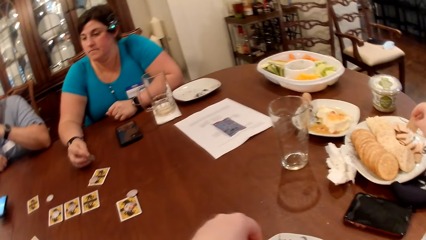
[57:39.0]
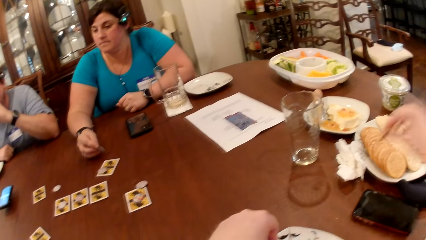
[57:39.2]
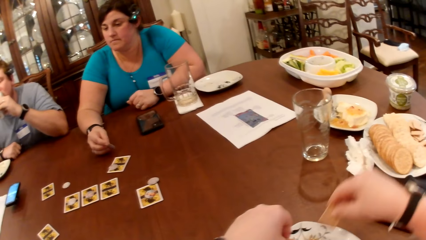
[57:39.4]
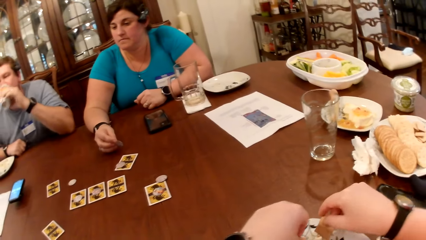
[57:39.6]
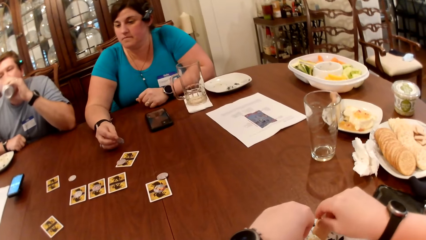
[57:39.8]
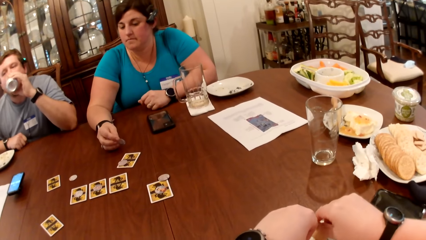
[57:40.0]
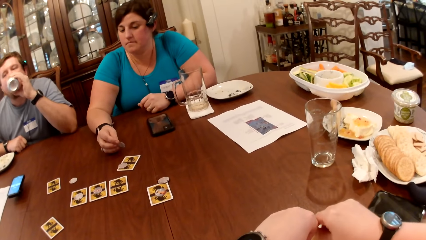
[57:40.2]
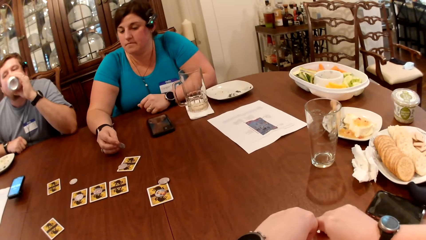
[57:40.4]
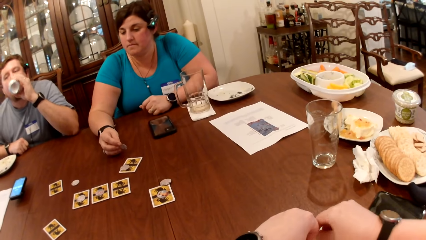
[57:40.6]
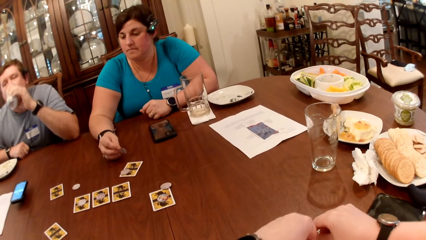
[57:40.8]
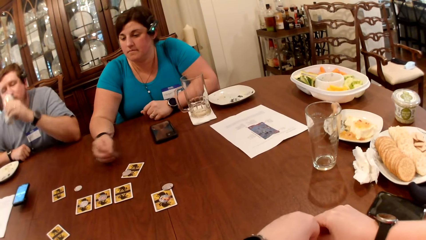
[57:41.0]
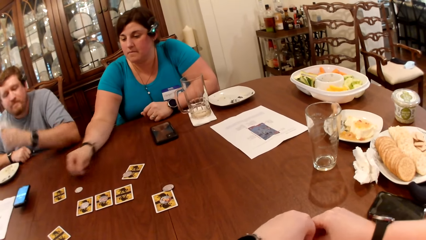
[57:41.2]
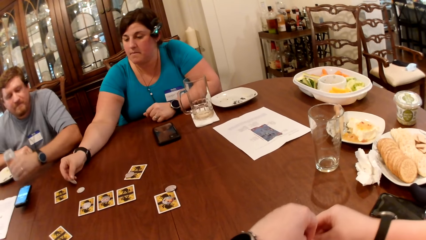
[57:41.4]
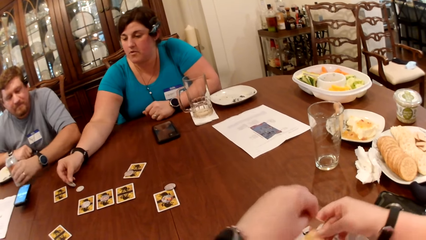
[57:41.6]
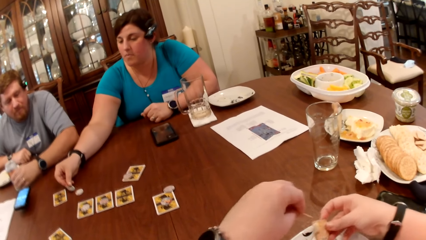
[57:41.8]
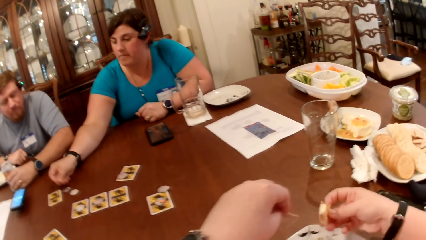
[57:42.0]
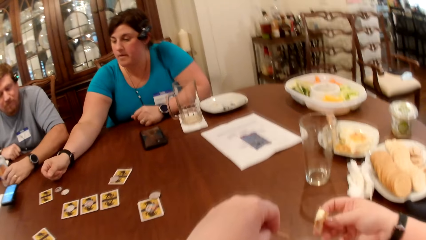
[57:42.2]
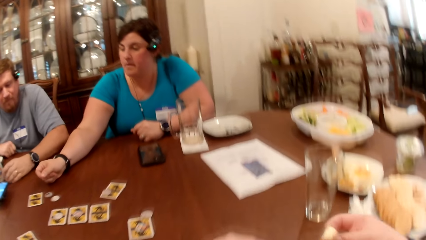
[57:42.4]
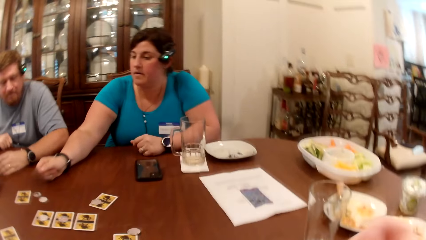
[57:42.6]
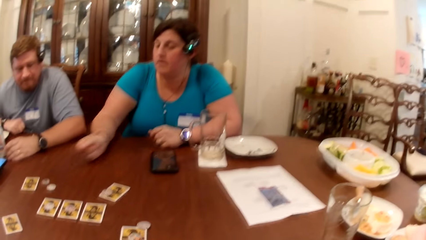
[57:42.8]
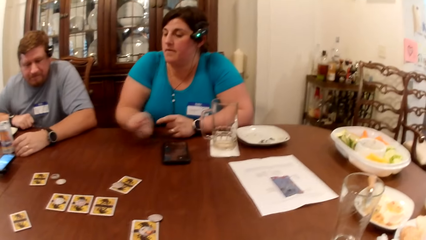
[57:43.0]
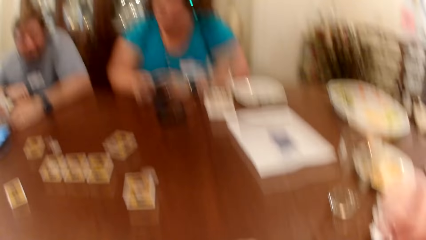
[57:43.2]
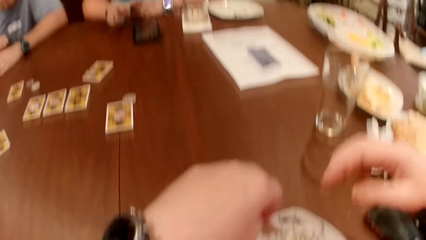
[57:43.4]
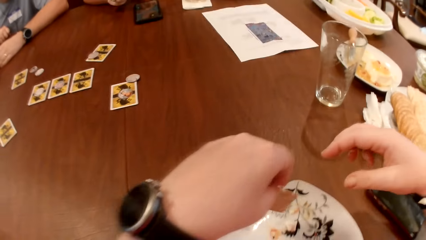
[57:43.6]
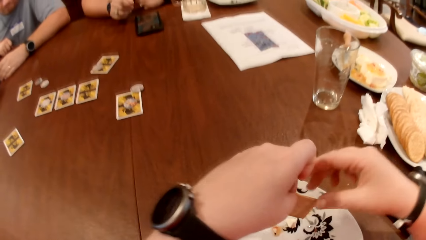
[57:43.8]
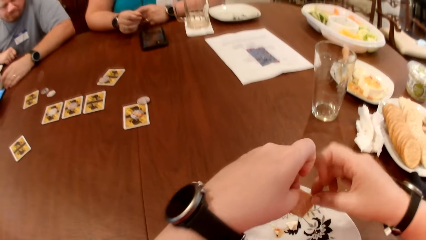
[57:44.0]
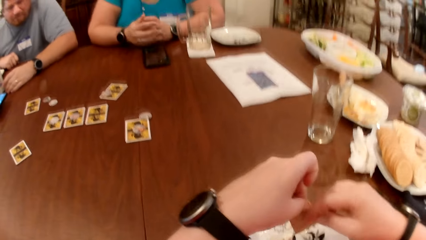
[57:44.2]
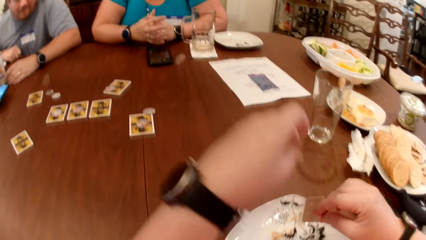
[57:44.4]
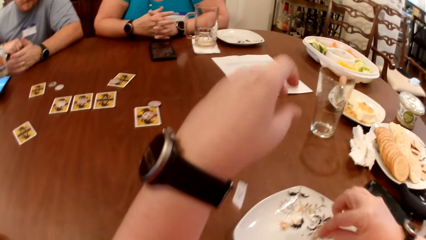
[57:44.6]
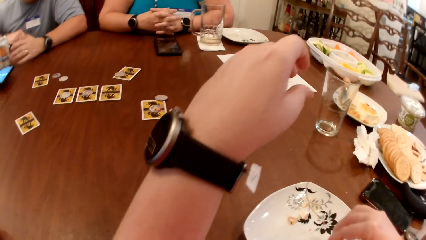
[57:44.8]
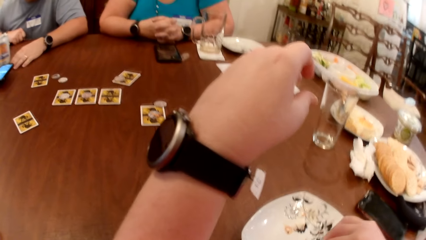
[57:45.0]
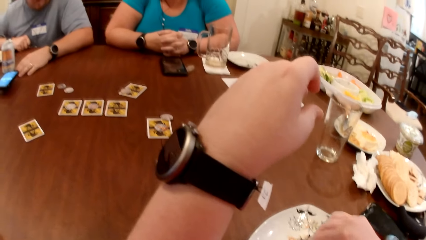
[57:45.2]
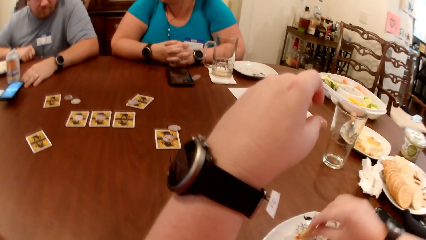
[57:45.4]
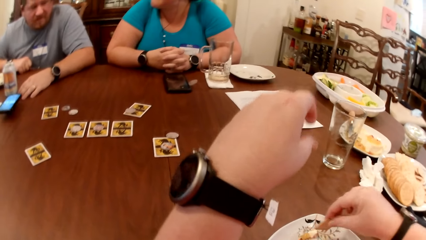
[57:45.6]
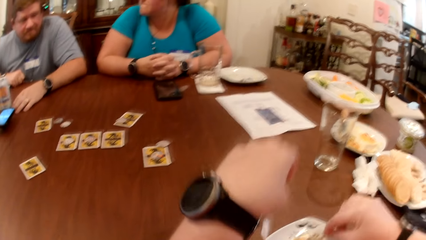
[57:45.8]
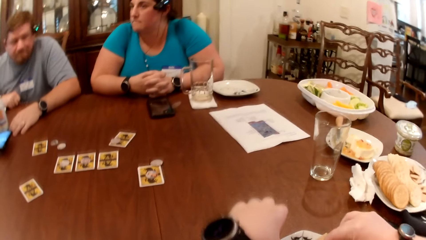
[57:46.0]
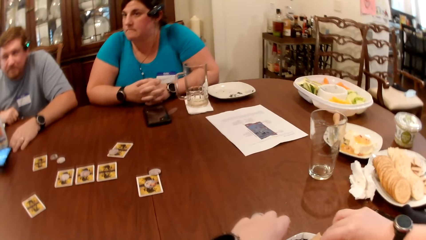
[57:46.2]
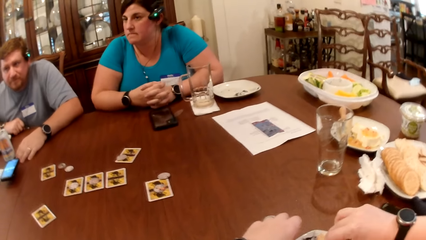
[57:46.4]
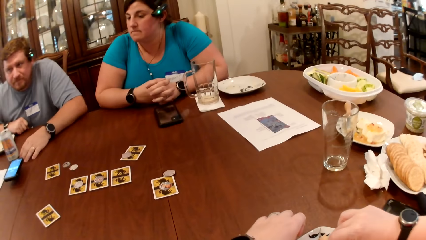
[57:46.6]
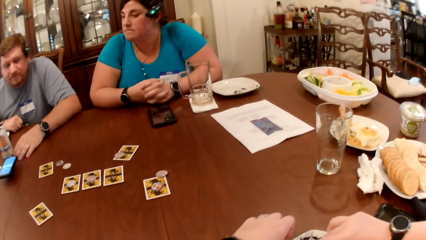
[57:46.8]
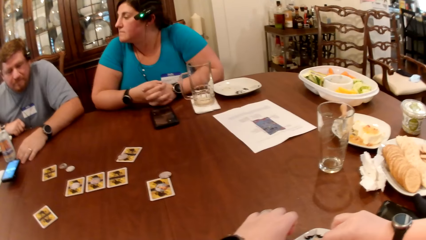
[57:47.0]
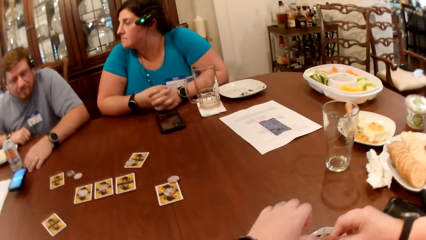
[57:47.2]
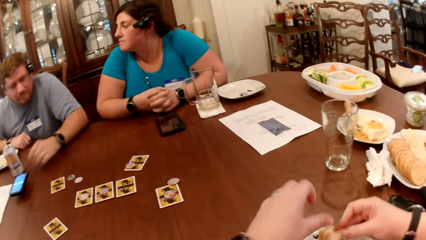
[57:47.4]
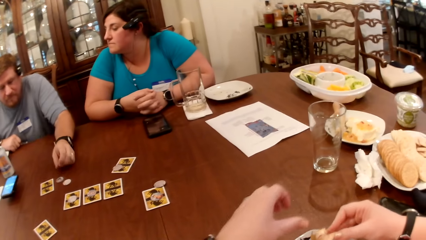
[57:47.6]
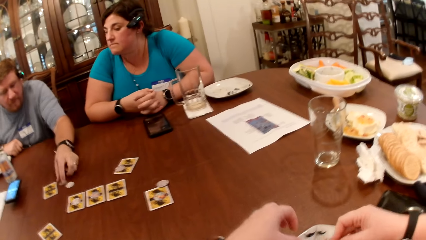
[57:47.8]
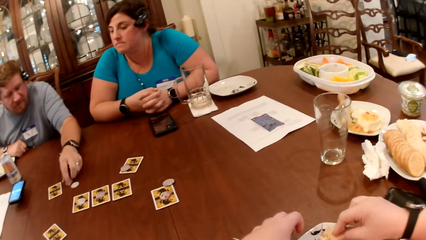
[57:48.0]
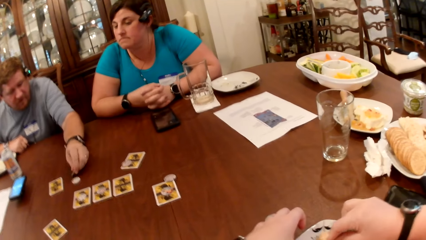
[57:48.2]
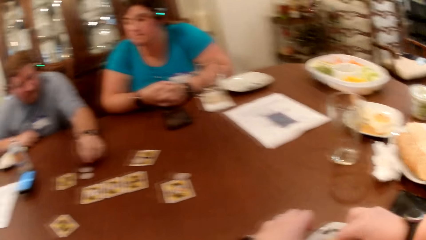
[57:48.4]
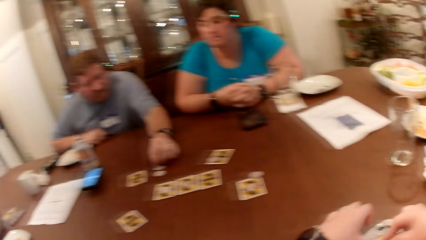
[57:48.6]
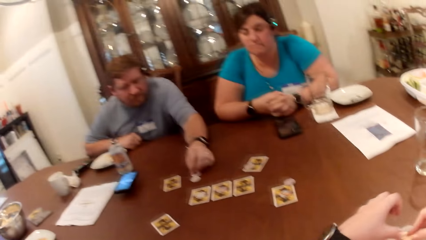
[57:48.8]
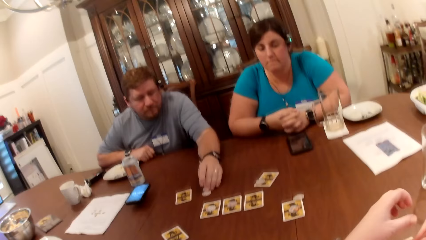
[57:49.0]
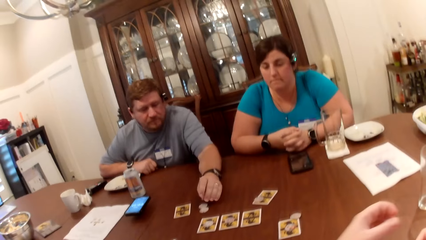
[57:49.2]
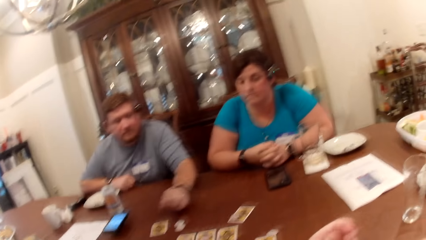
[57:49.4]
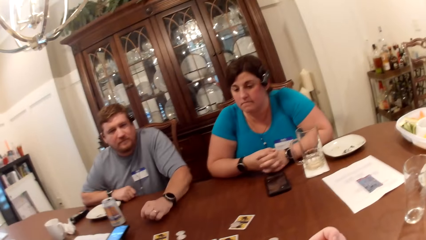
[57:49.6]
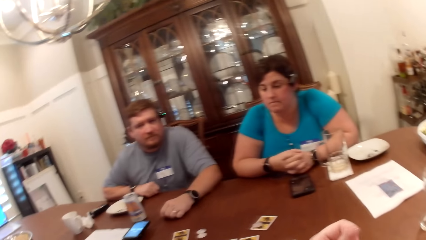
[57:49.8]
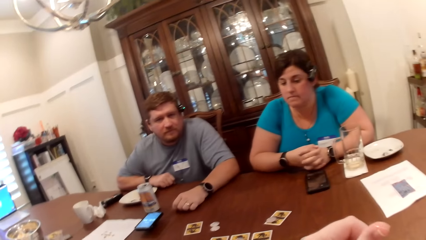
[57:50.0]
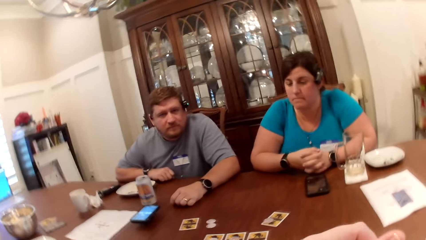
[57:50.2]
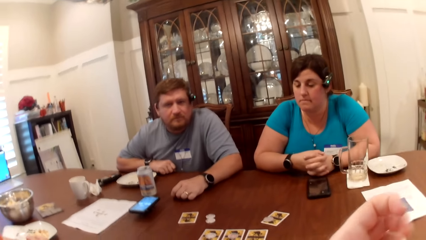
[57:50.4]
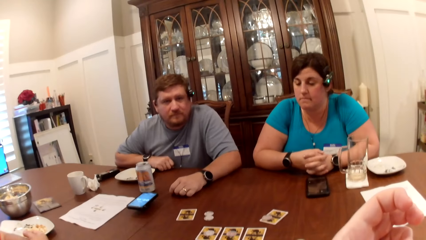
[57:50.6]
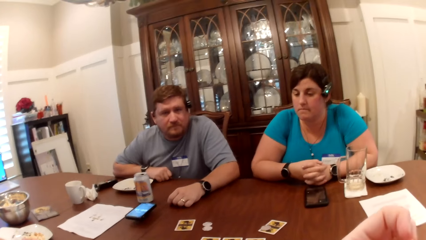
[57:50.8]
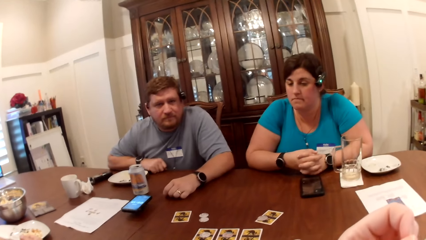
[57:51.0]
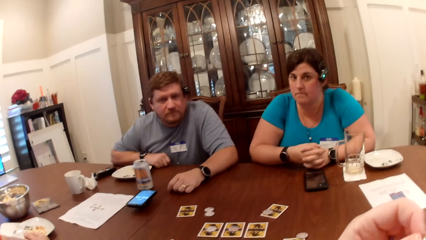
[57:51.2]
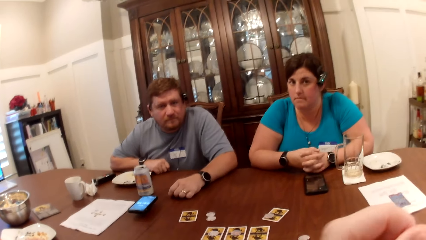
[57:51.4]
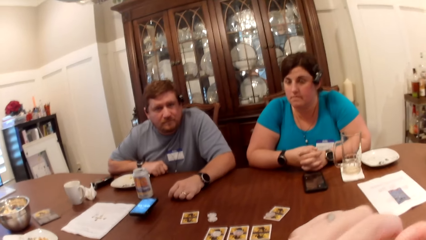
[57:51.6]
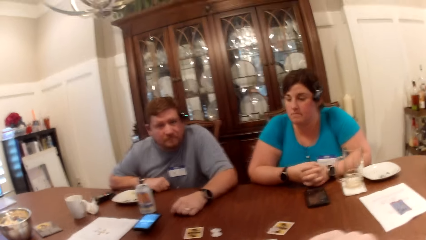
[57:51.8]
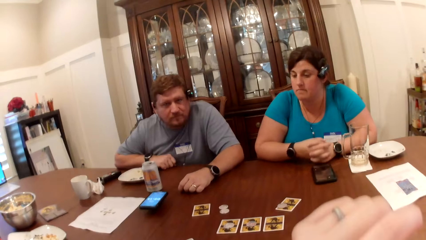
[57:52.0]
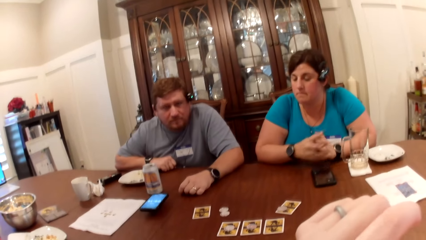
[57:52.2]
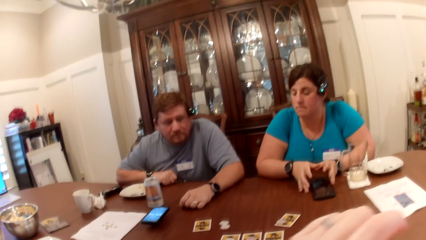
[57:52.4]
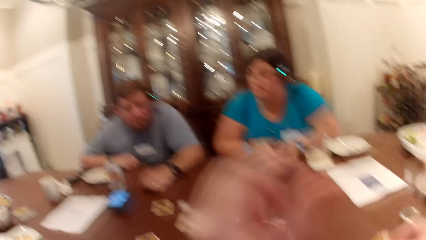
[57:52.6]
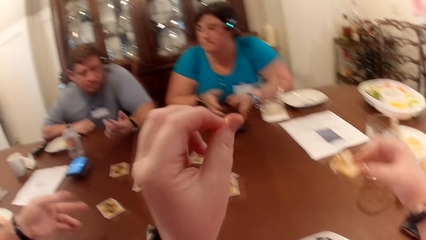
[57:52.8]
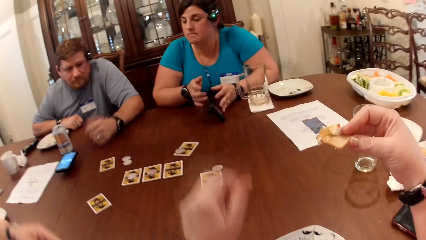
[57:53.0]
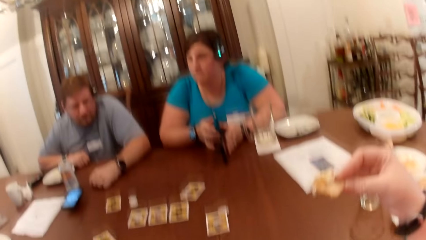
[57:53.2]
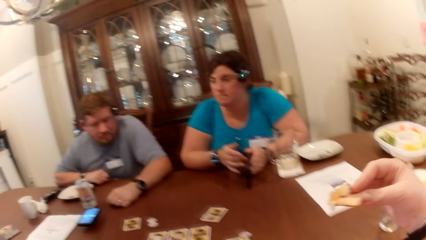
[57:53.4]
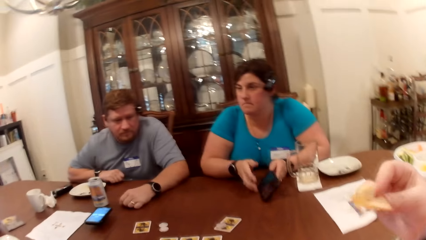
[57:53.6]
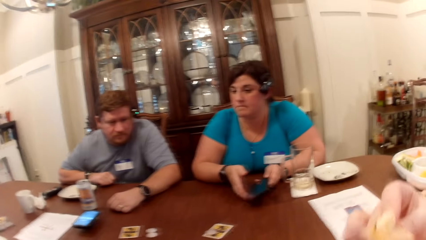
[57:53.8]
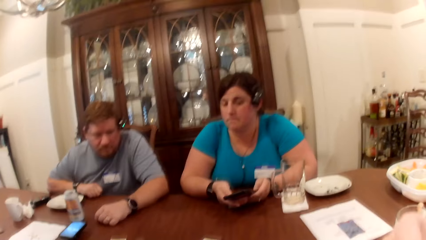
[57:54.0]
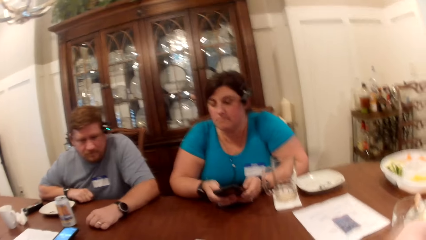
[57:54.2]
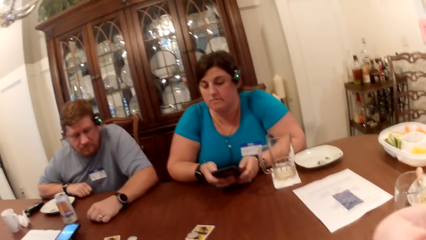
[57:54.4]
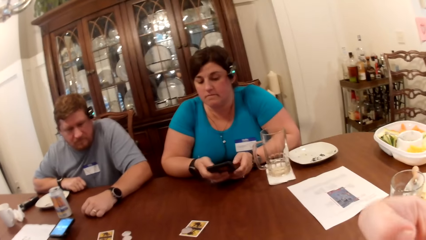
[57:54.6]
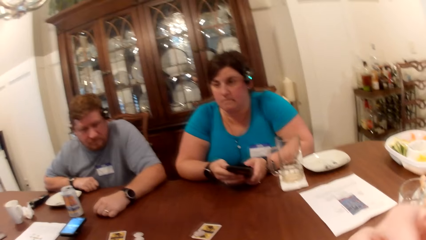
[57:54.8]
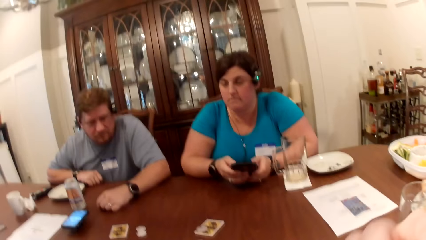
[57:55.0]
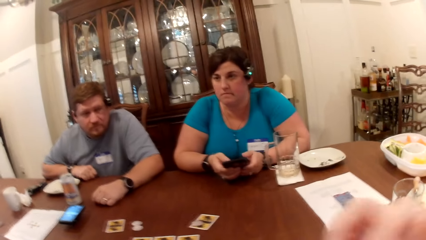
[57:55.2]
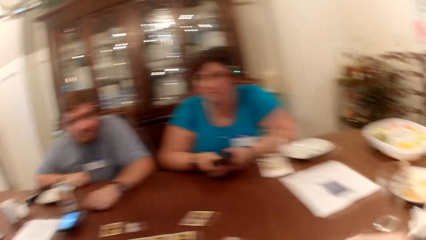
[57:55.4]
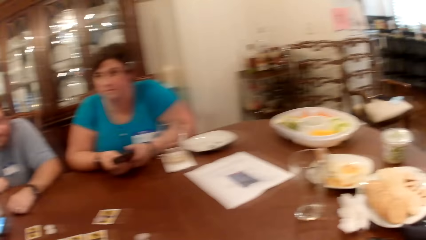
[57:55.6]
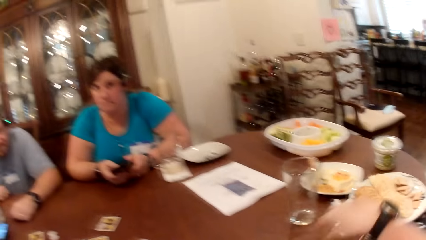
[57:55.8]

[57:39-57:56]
The camera wearer takes a cookie from the plate with her right hand. She drinks from the can drink in her left hand. A man takes some whipped cream from the plate on the table with the cookie in both hands. The camera wearer scoops a snack. She eats the cookie in her right hand. She takes some whipped cream from the plate on the table with the cookie in her right hand. The man converses with the camera wearer, another man and a woman. The first man drops the chip in his right hand from the table and flips the chip on the table with his left hand. The camera wearer scoops the snack on a plate. She eats the snack. She converses with the first man. She touches her mouth with her right hand. The other man converses with the camera wearer, the first man and the woman. The camera wearer eats the cookies in her right hand.
